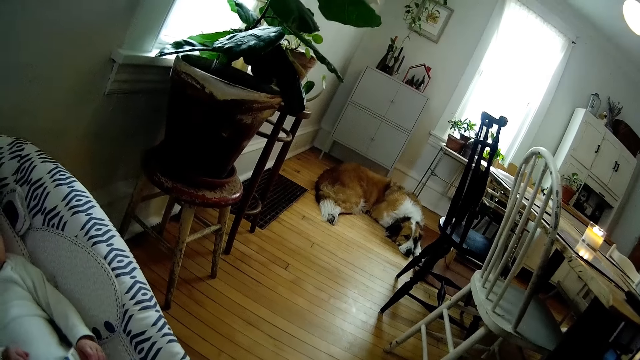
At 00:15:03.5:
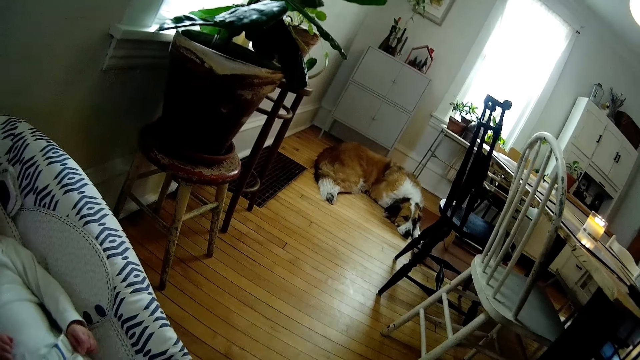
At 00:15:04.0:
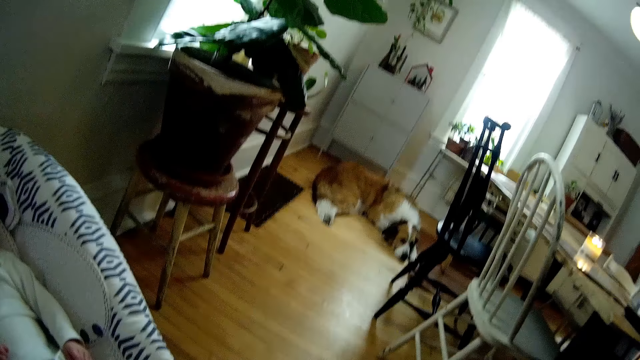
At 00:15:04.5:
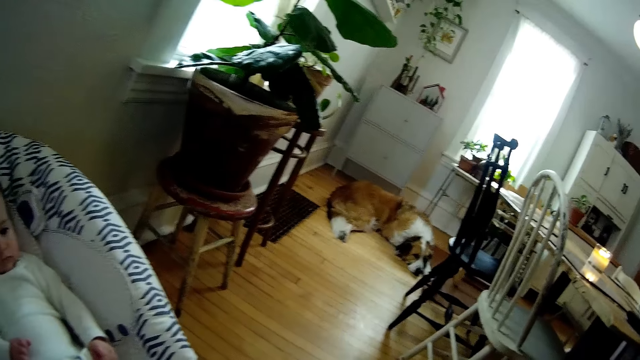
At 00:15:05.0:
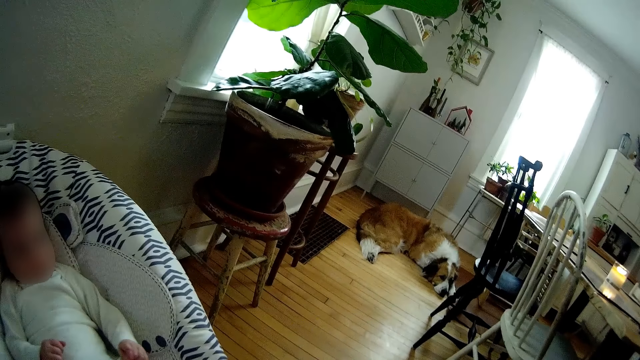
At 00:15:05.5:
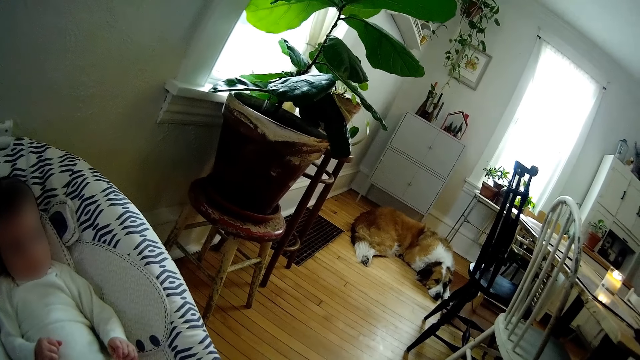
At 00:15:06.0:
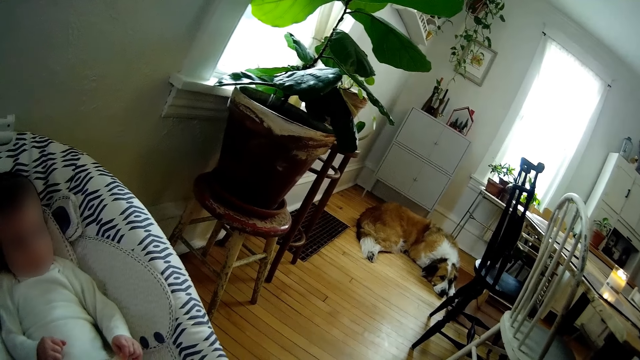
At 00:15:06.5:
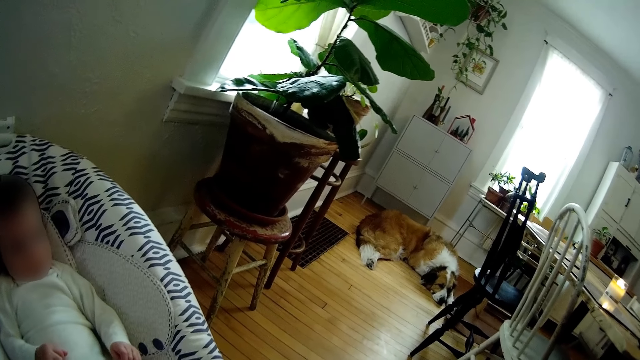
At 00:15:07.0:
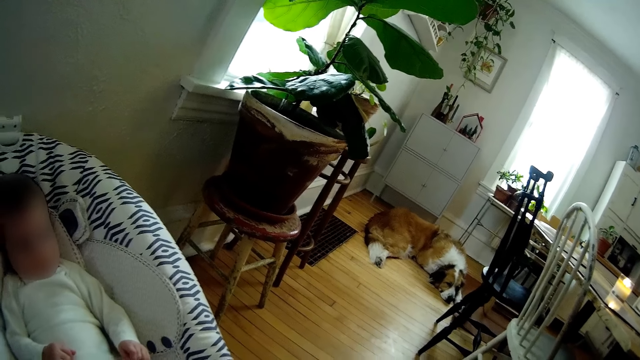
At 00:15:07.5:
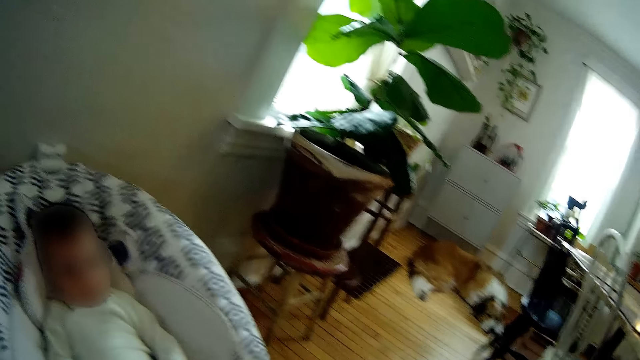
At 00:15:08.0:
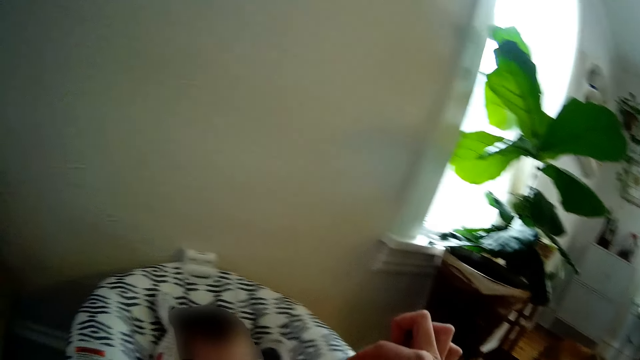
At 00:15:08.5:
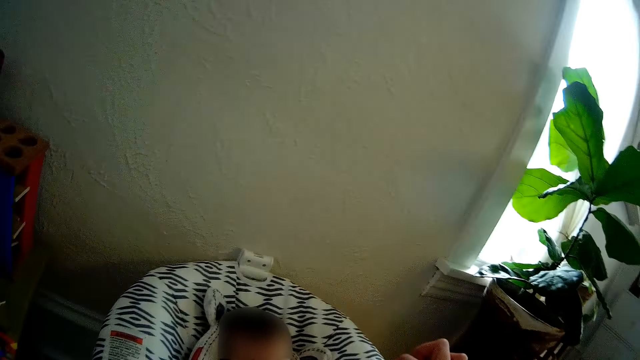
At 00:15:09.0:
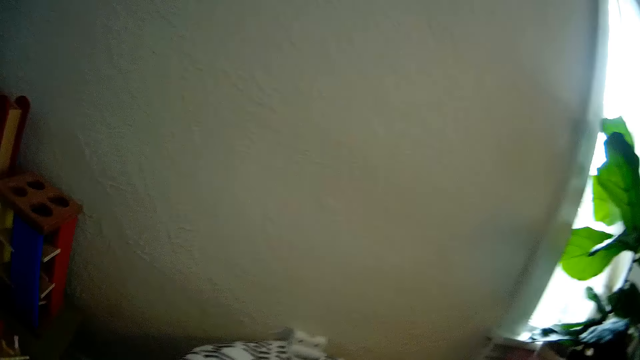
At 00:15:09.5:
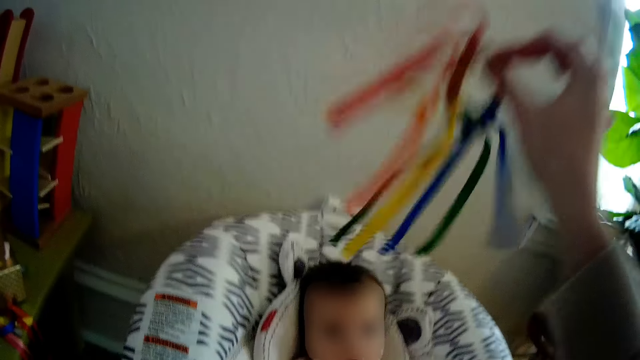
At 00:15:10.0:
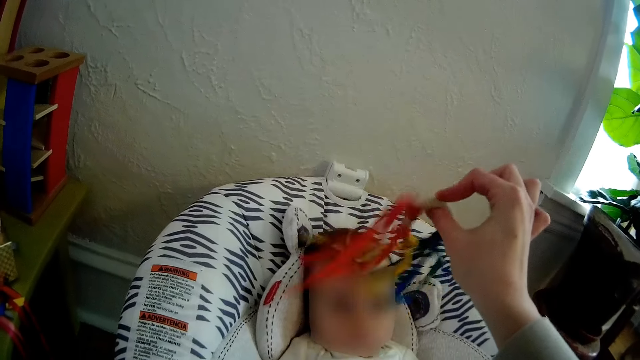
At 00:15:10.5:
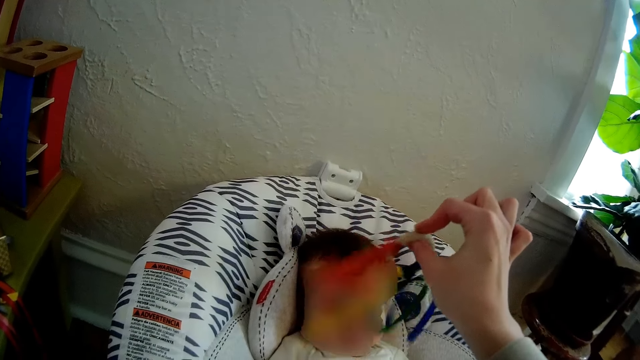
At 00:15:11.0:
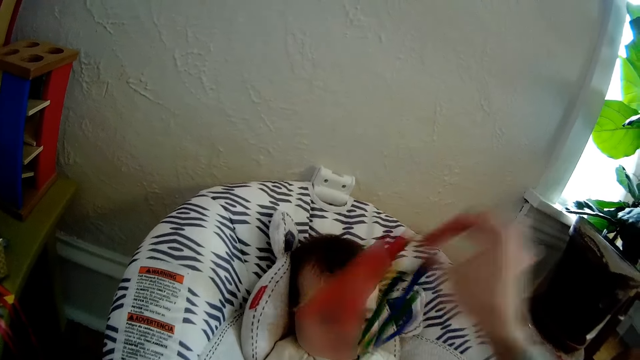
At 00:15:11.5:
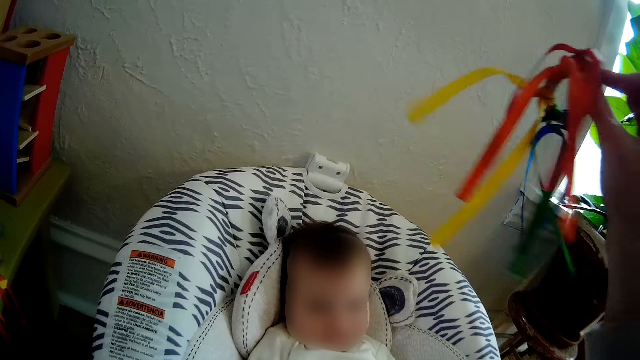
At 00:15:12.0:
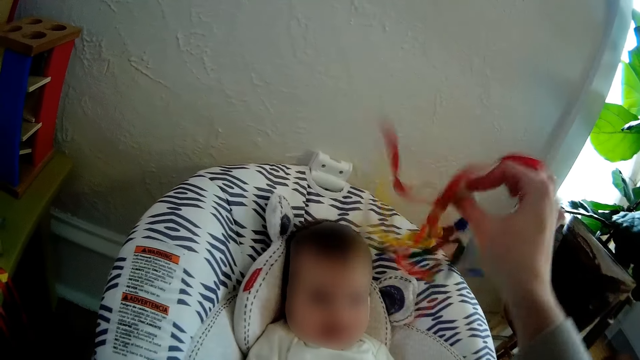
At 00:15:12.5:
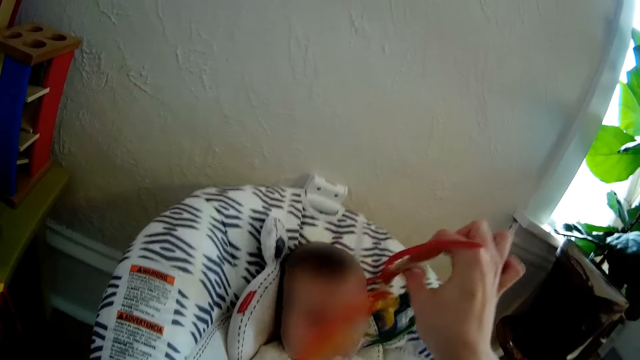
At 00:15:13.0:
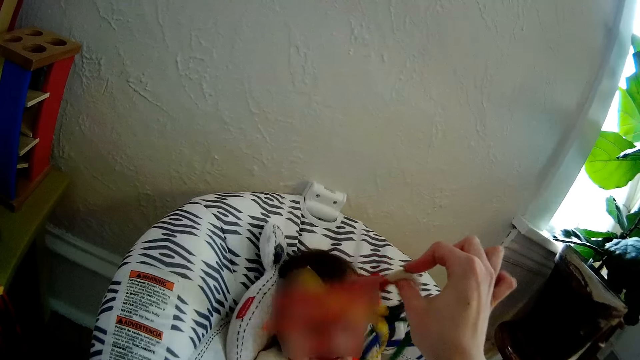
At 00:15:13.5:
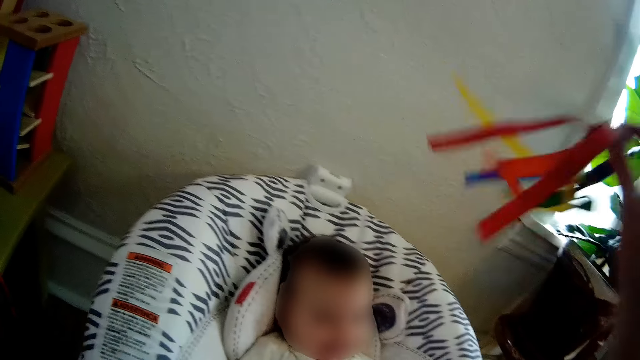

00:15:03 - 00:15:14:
The camera wearer converses. She talks to the baby. She shakes the toy for the baby with her right hand.

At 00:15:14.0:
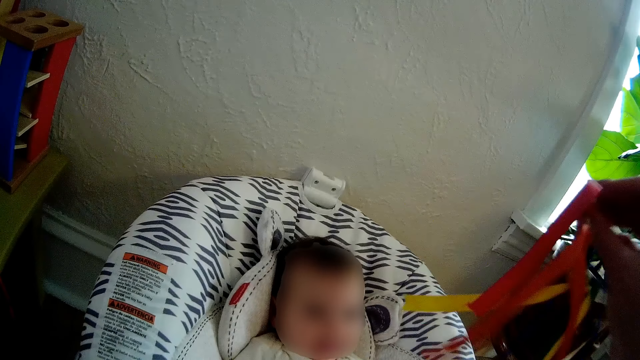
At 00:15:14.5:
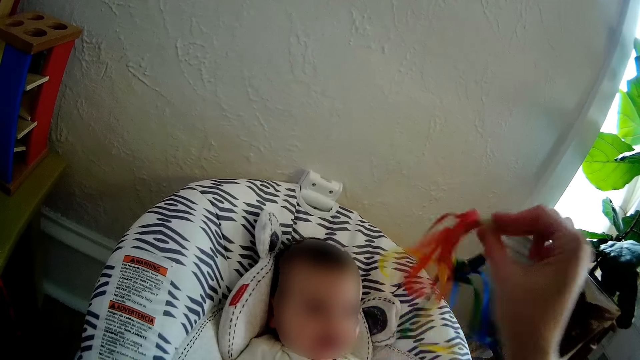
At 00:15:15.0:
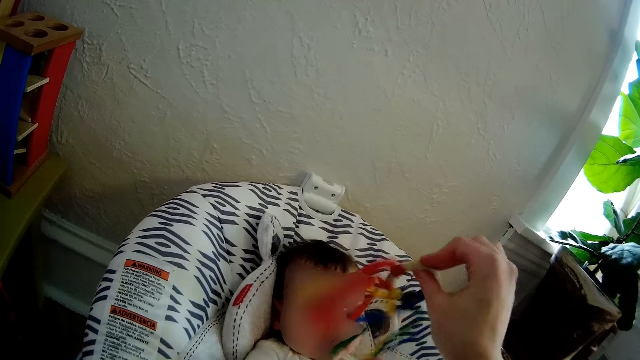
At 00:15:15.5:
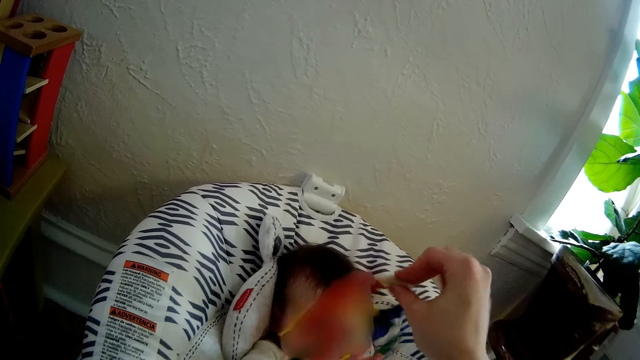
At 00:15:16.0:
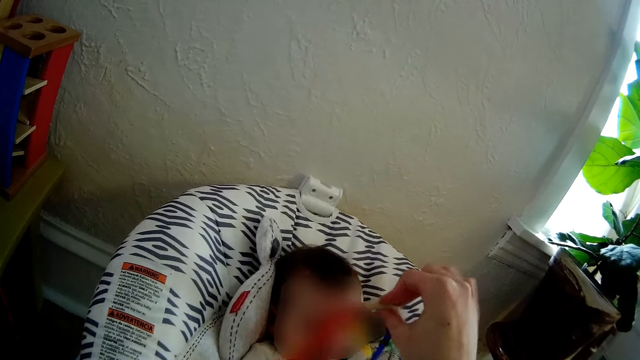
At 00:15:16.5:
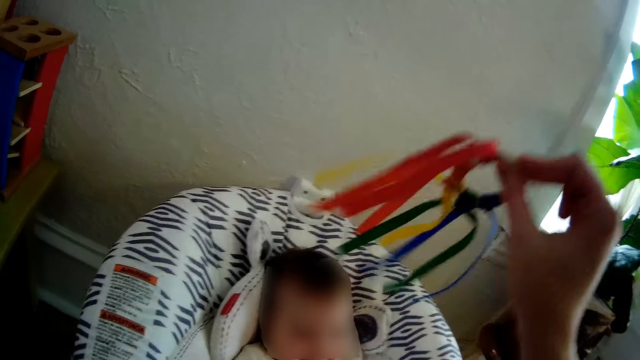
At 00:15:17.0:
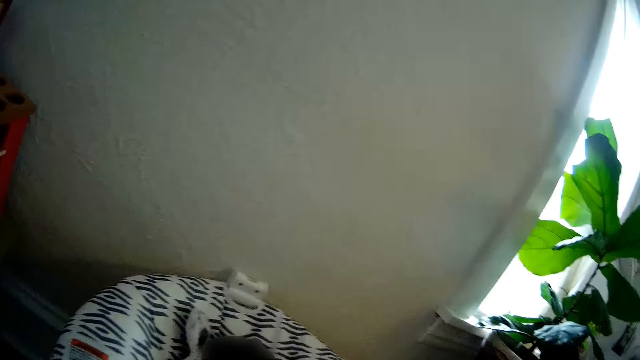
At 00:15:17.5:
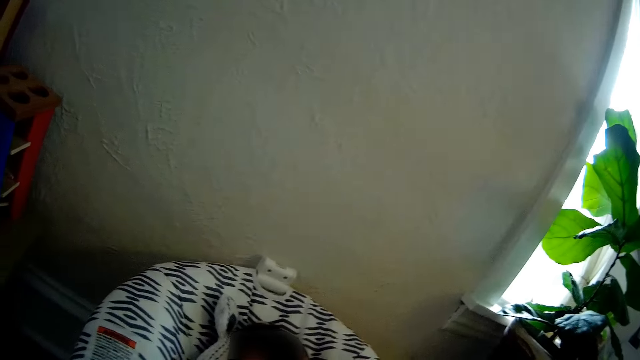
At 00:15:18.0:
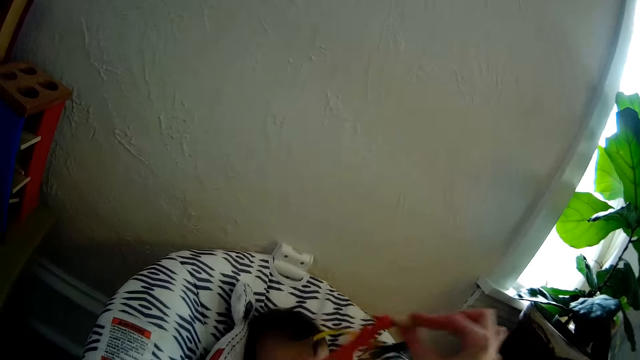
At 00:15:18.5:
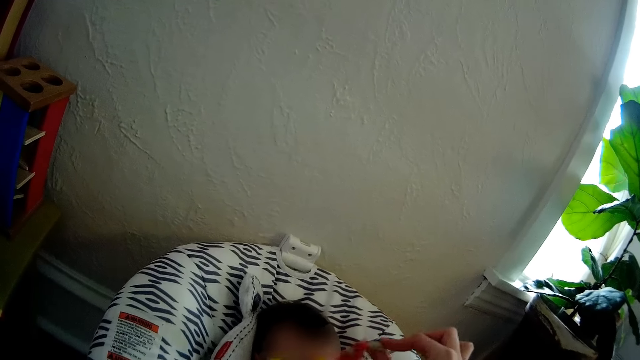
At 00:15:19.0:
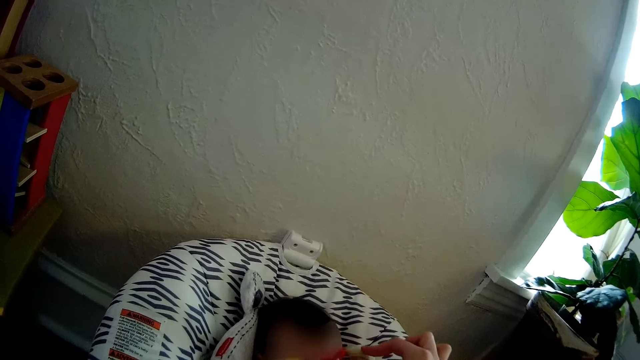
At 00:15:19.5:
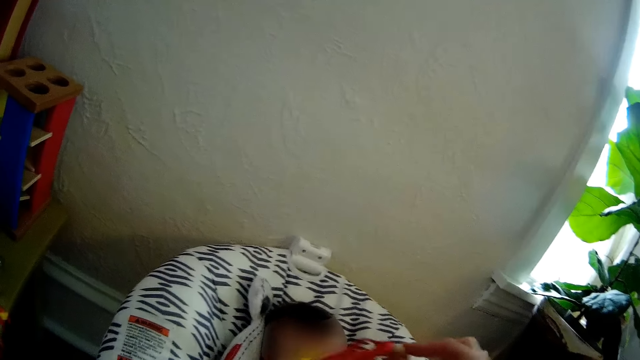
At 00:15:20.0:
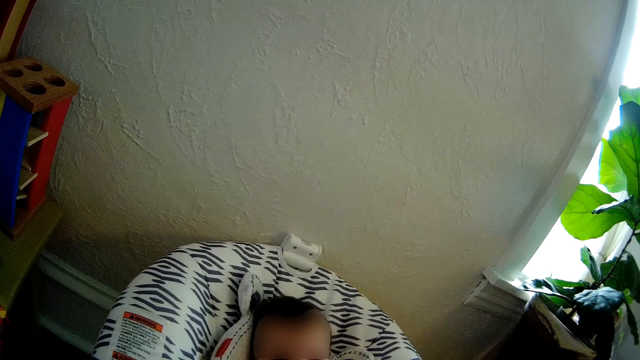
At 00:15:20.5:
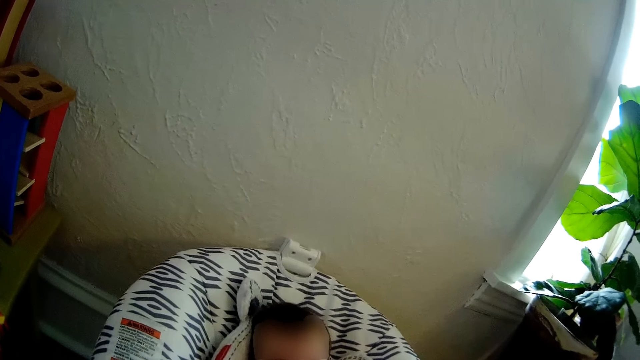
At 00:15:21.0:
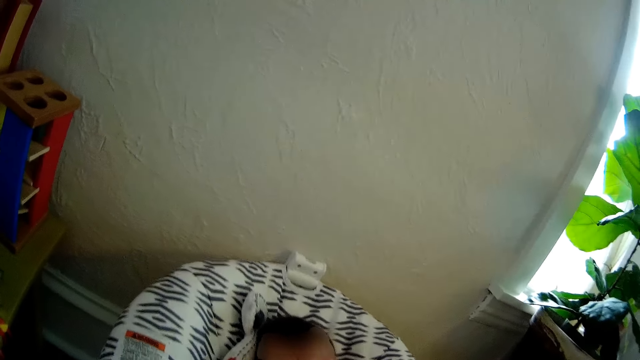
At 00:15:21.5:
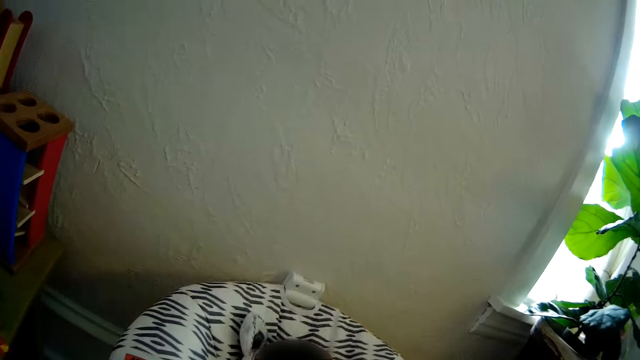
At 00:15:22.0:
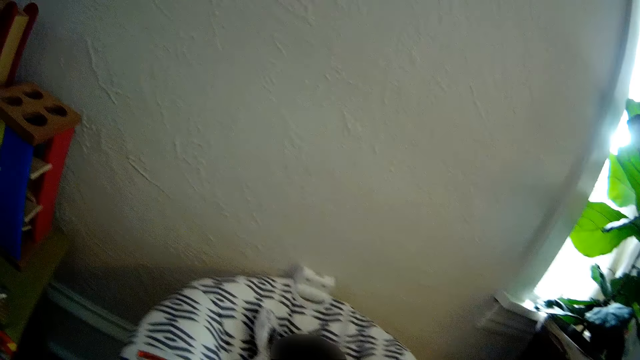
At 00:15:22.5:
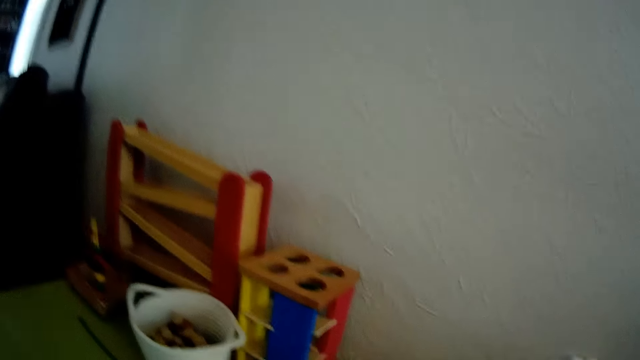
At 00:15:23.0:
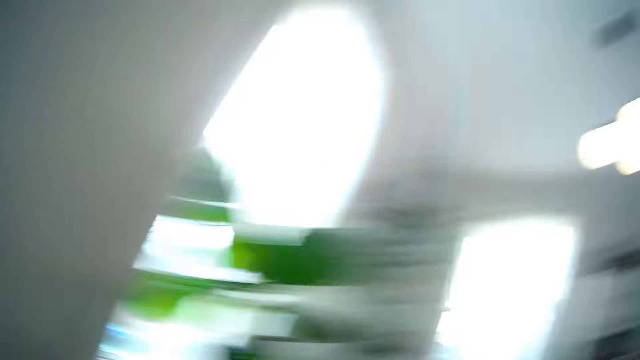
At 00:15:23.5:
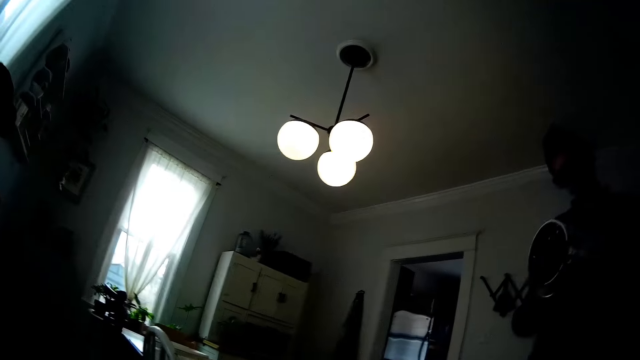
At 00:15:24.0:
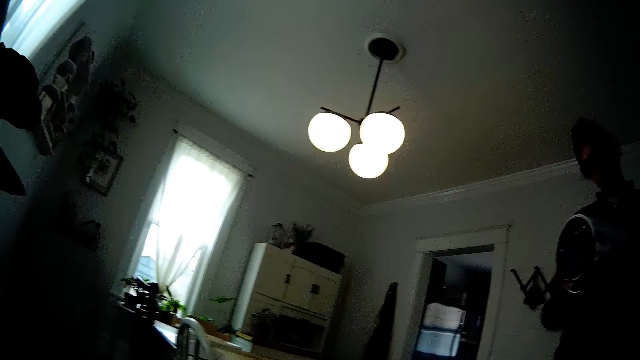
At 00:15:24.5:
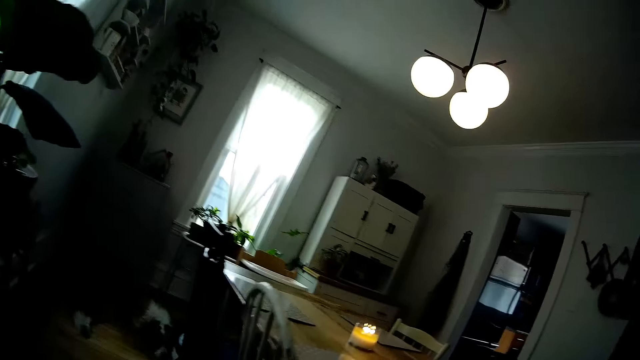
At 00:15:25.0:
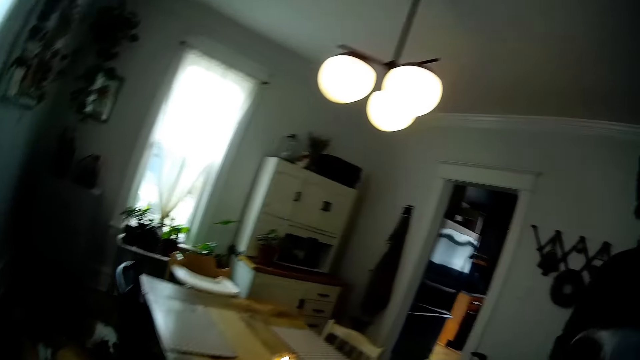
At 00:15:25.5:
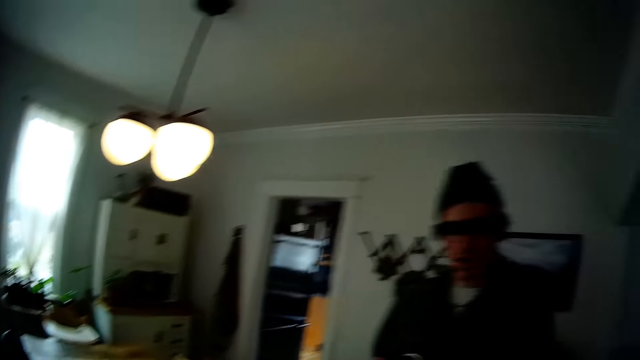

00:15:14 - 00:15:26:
The man interacts with the camera wearer. The man holds a container with both hands.
